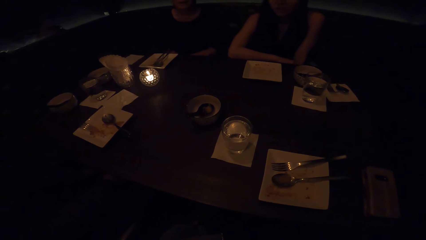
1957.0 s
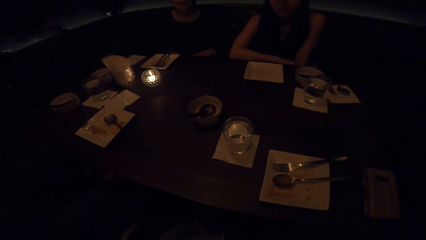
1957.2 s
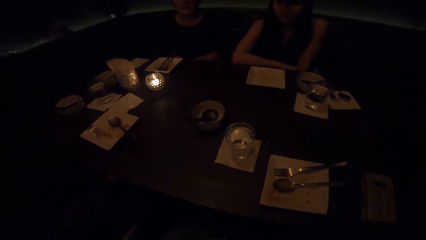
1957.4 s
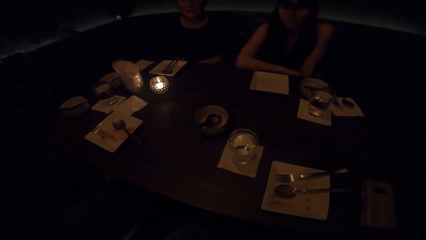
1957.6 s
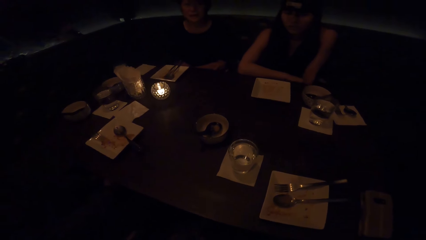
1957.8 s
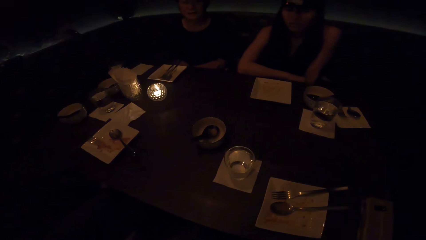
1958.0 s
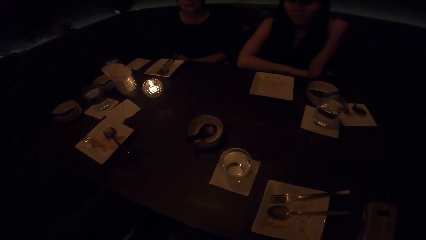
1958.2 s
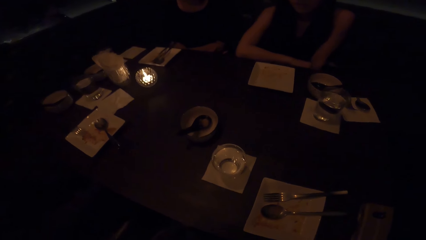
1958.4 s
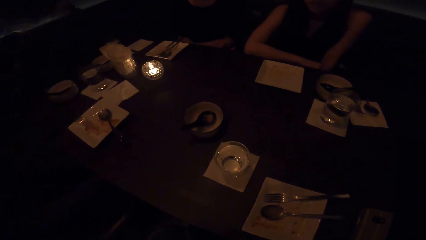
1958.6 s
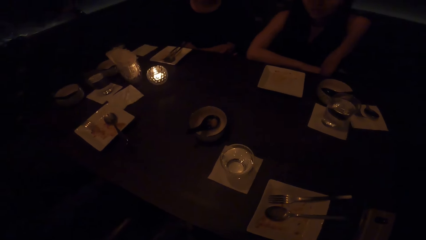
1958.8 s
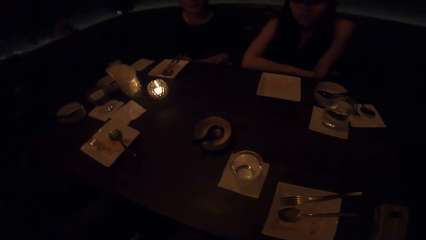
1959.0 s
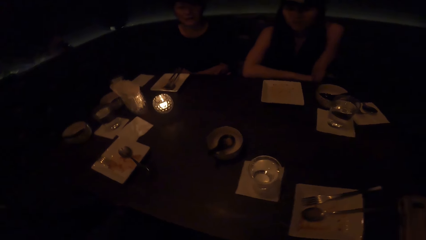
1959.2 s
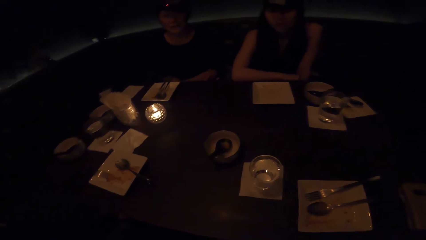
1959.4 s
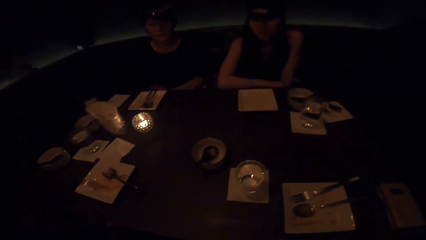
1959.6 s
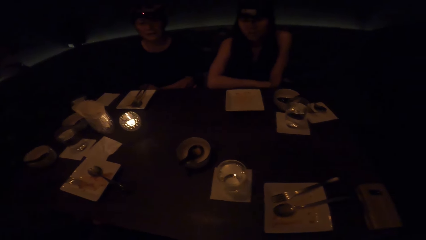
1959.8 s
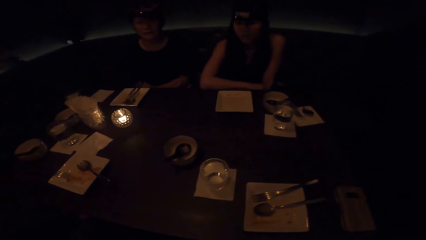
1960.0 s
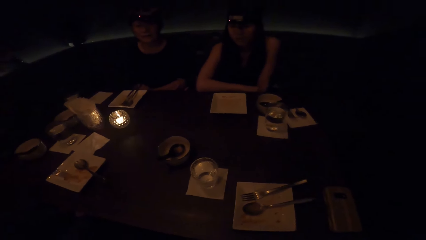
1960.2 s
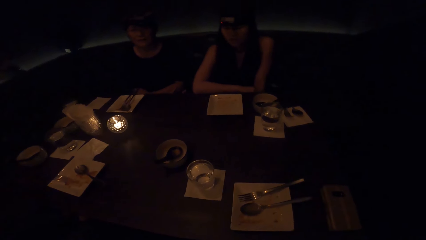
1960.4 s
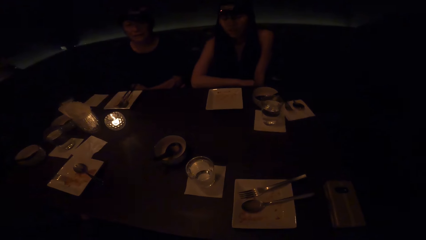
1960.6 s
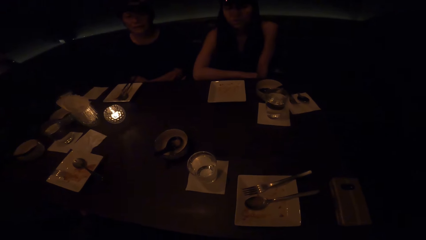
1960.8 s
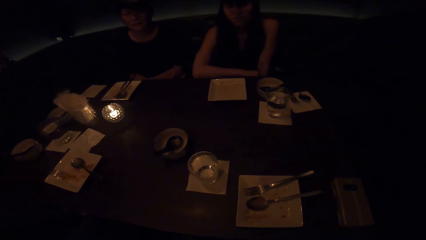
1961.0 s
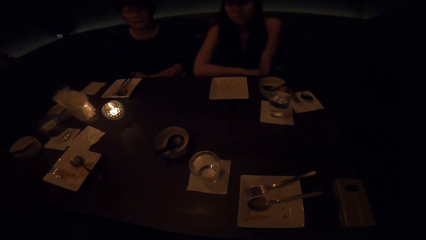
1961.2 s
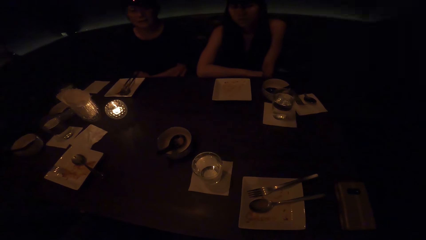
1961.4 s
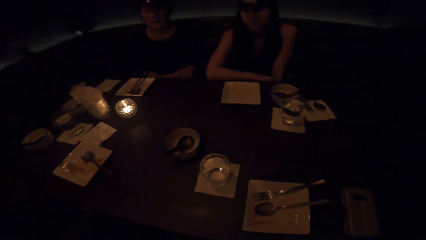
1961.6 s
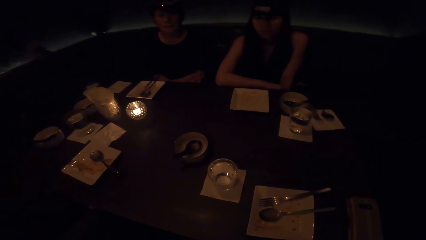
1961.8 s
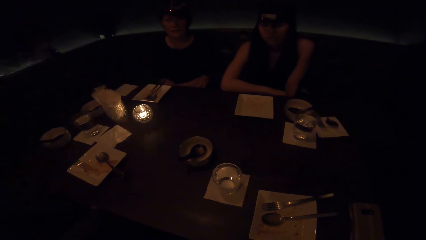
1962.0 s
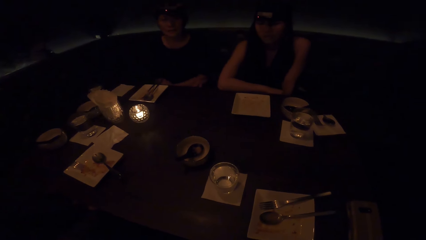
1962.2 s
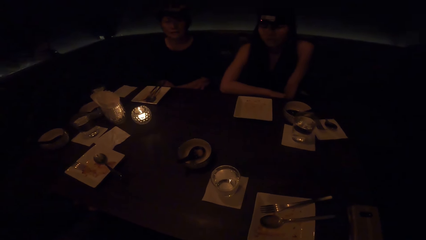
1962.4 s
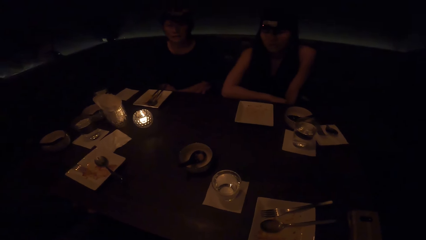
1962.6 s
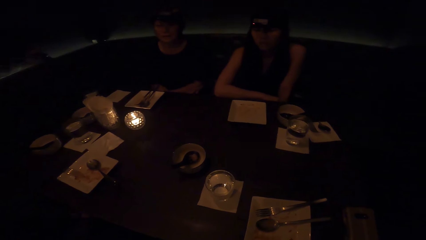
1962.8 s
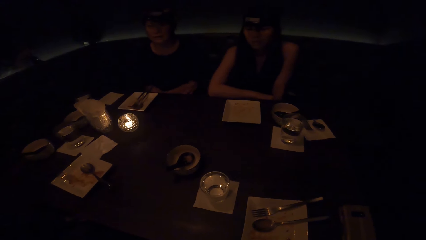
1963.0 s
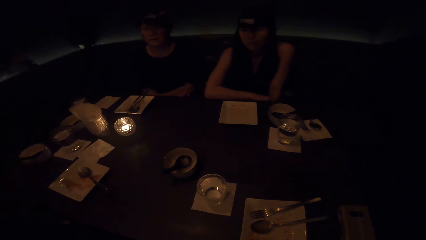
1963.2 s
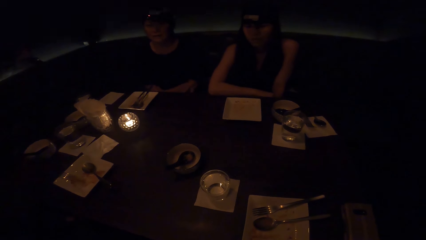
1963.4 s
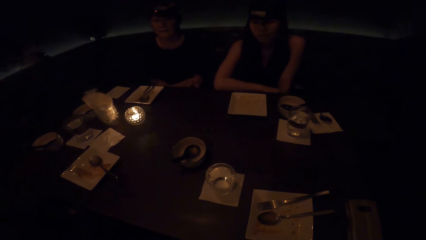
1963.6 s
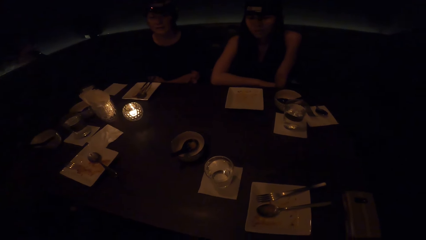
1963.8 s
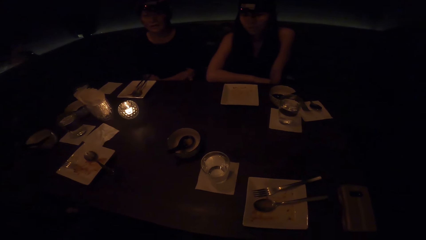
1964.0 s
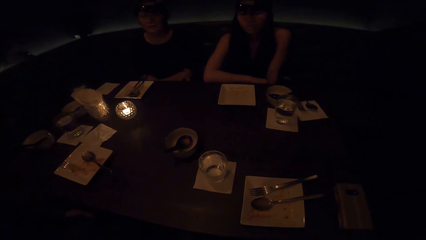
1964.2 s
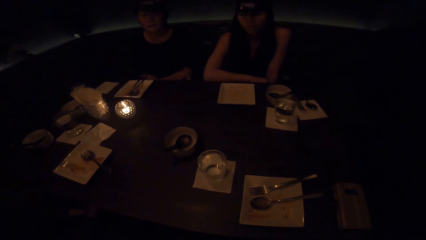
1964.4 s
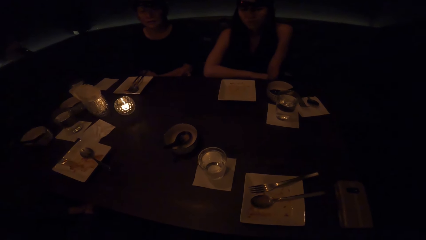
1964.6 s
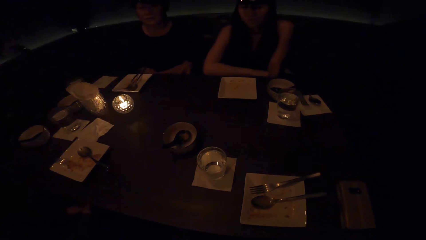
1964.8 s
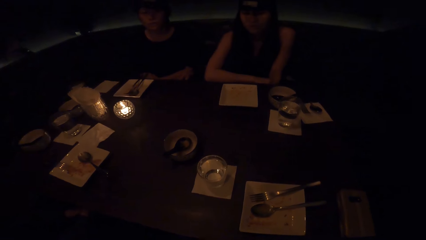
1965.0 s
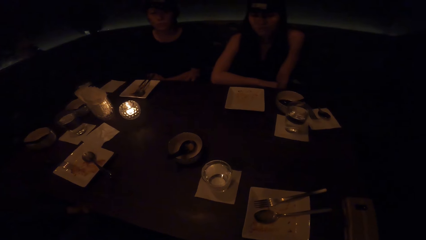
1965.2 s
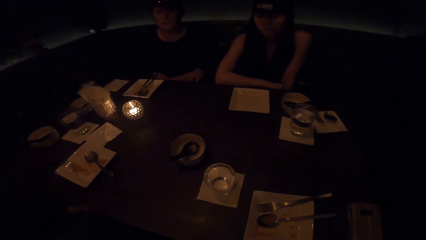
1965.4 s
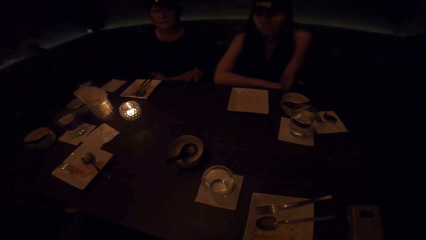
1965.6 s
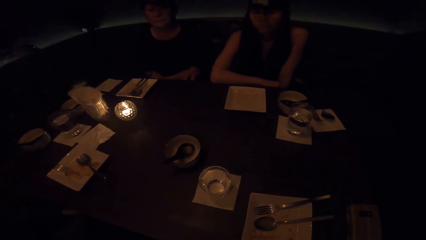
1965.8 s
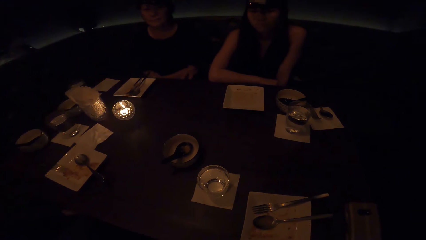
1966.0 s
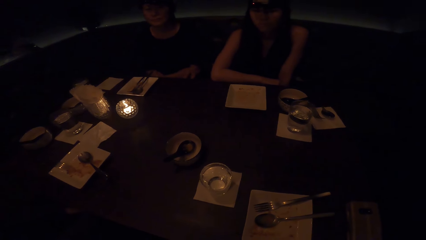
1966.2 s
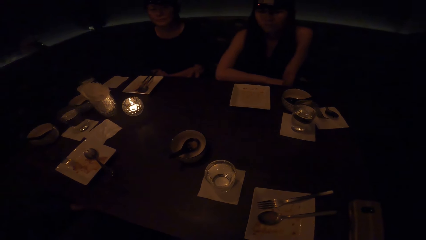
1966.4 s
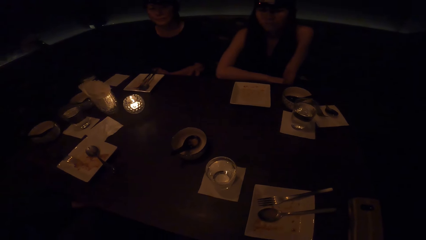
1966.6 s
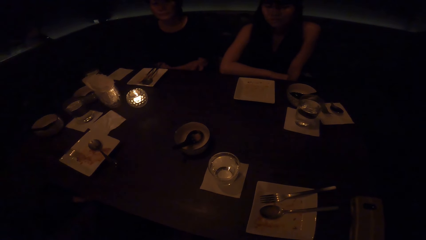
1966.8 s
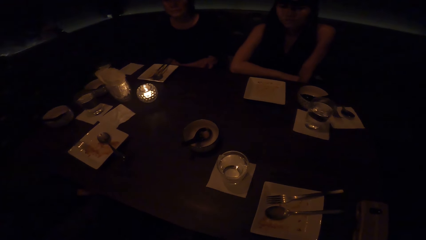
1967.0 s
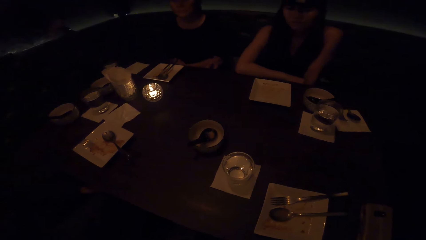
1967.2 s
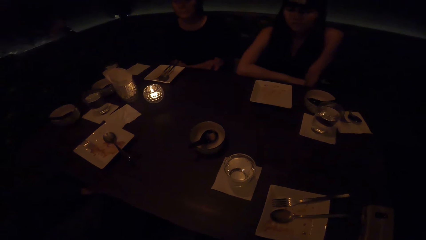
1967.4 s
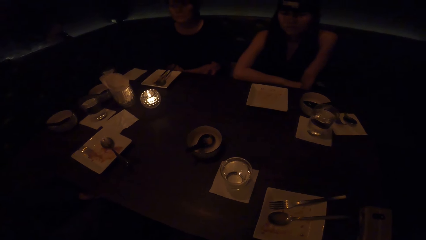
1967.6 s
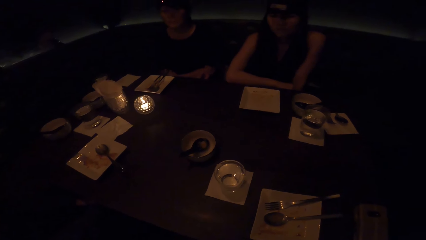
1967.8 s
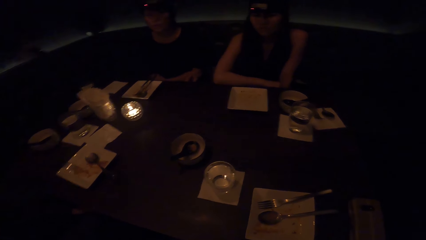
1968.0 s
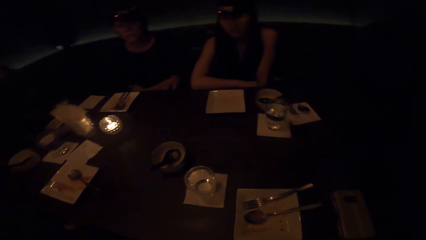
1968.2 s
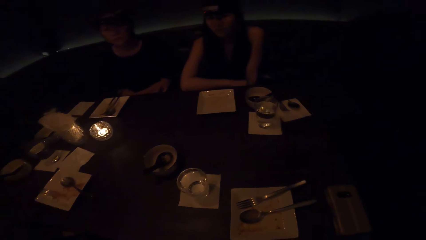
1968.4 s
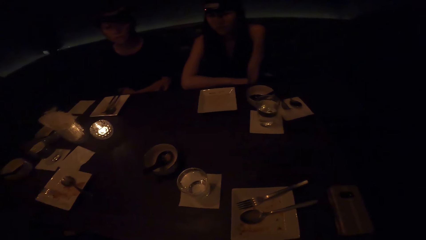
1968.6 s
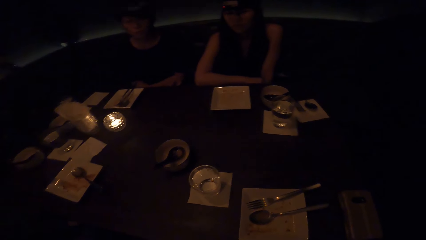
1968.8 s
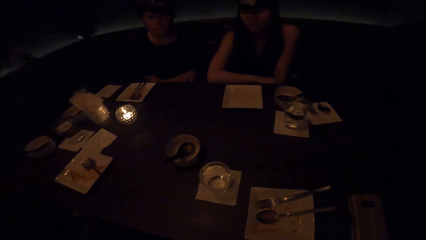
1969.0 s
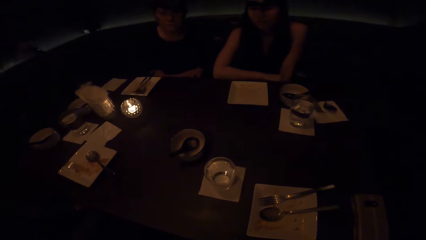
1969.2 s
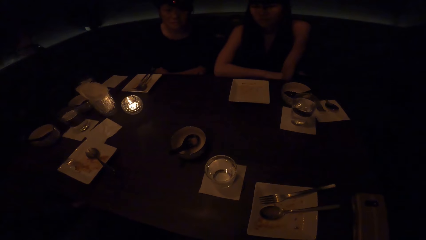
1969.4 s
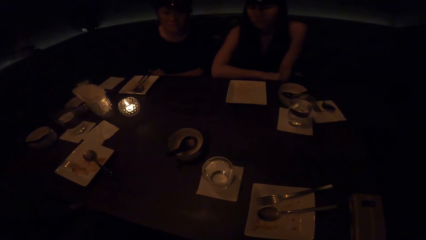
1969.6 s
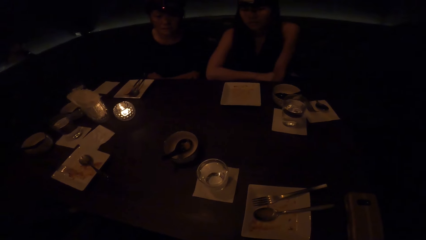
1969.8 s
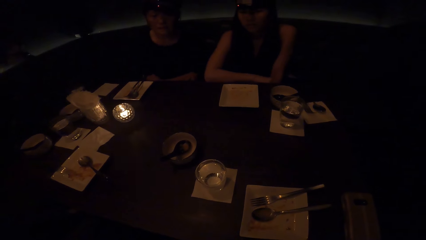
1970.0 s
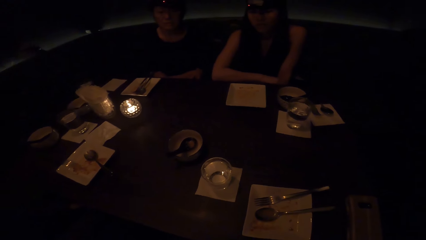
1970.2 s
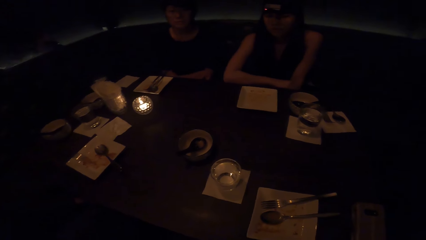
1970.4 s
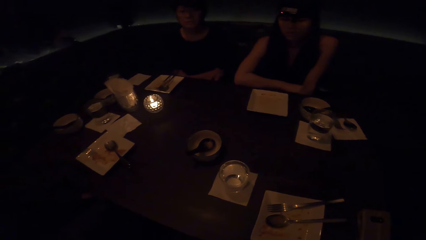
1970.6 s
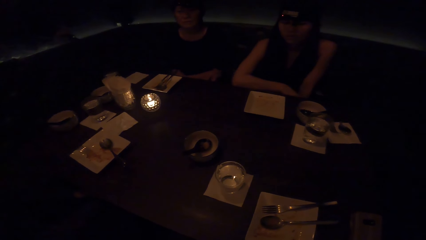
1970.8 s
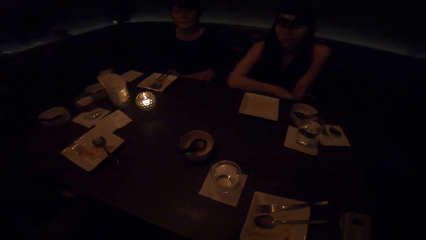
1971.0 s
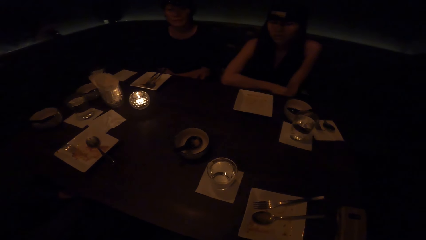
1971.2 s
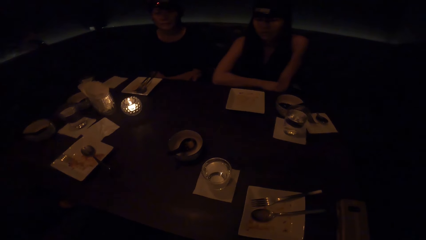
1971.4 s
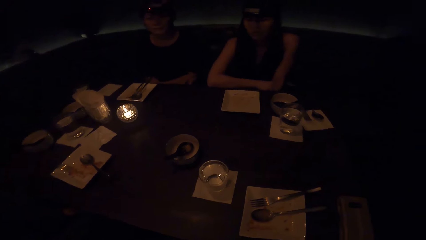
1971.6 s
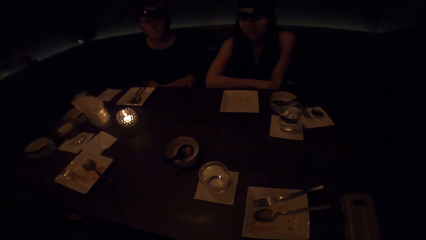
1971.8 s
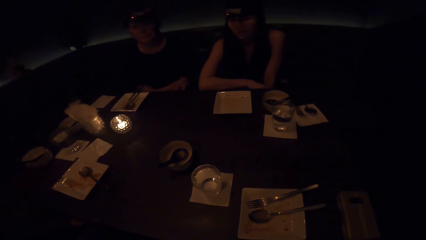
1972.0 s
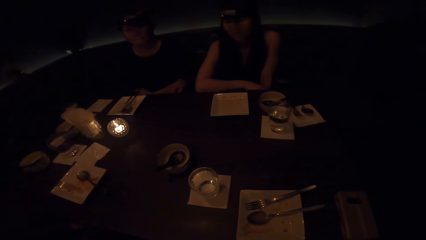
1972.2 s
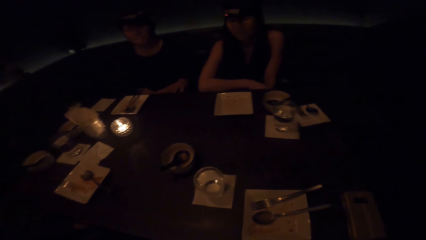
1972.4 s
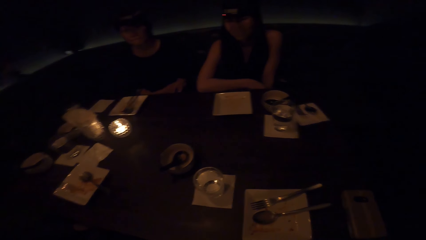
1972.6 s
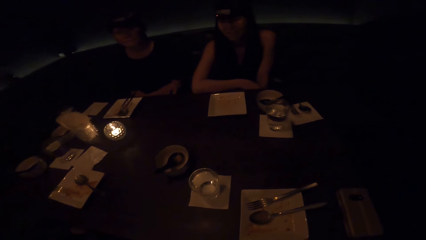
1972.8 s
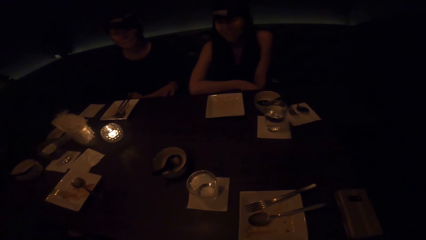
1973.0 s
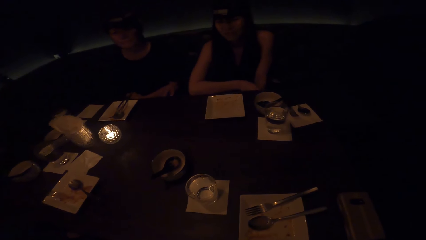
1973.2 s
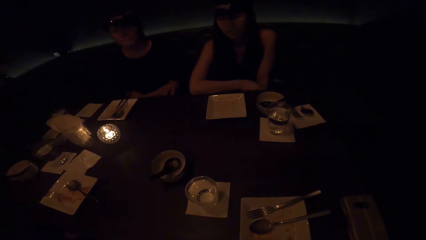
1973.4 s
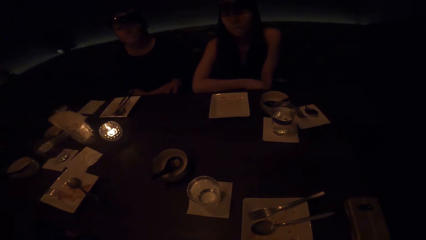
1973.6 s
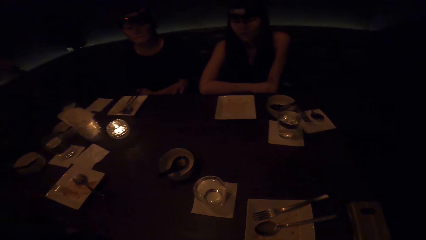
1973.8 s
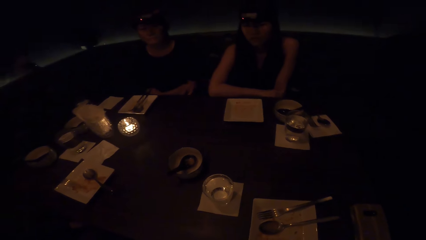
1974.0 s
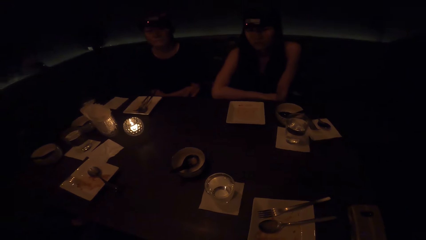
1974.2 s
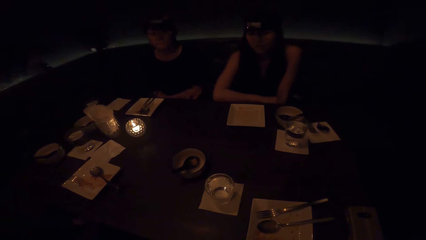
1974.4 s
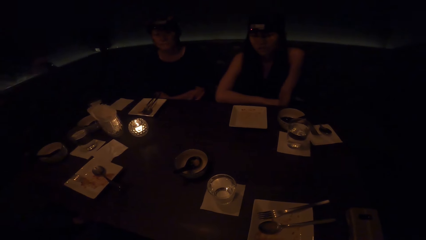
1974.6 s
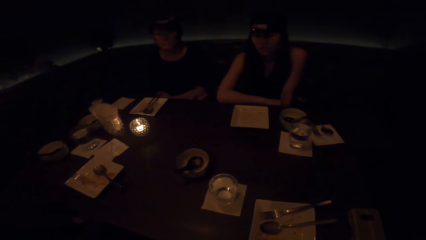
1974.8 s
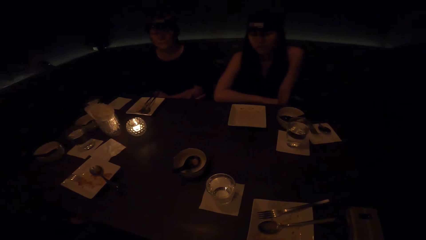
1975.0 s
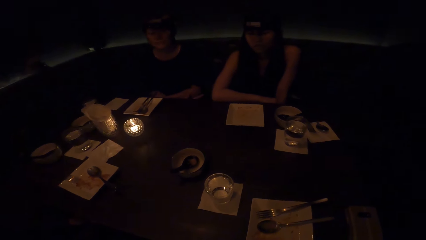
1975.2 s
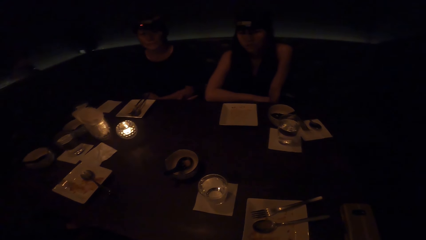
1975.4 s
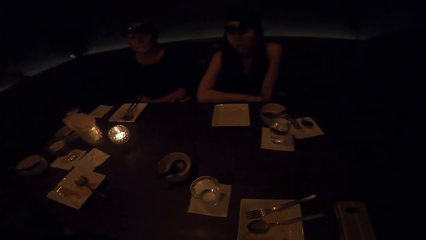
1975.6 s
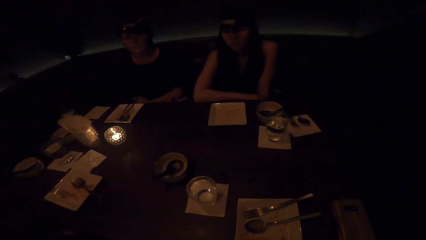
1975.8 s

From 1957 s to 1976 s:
The camera wearer sits along the table with a man, a woman and another woman. The other woman nods her head. The first woman swings her body. The other woman nods her head.
